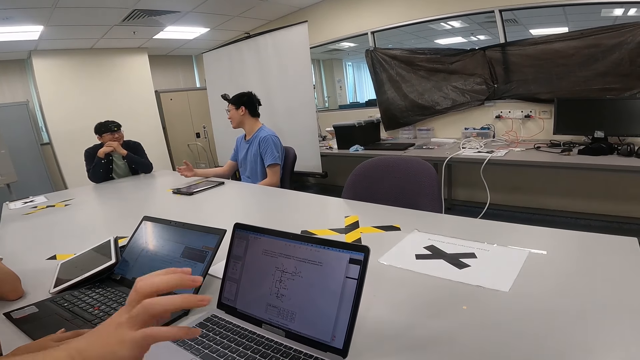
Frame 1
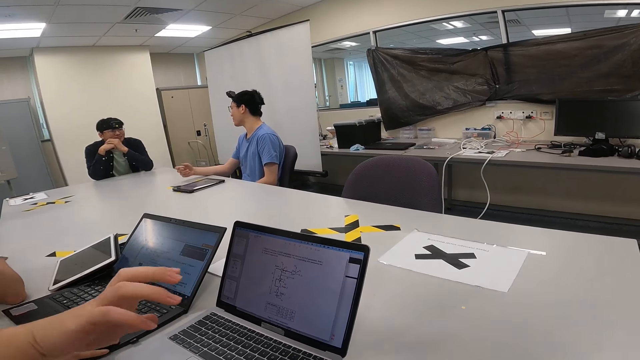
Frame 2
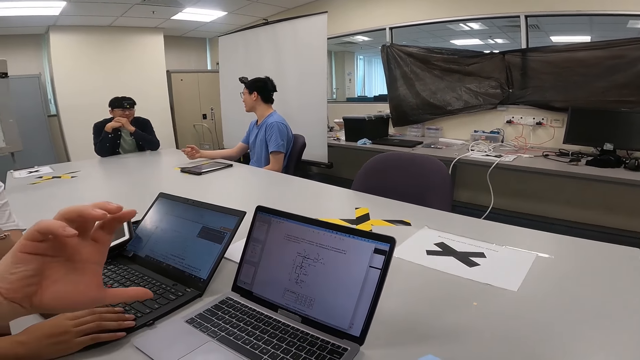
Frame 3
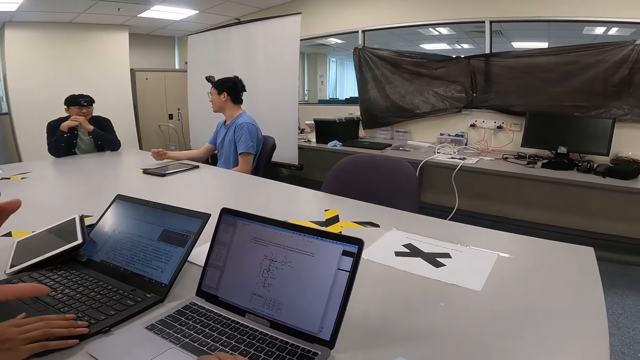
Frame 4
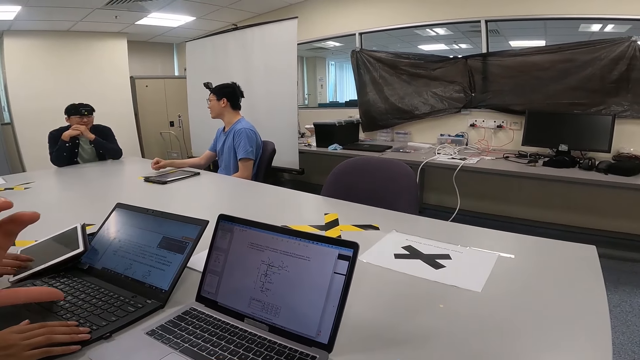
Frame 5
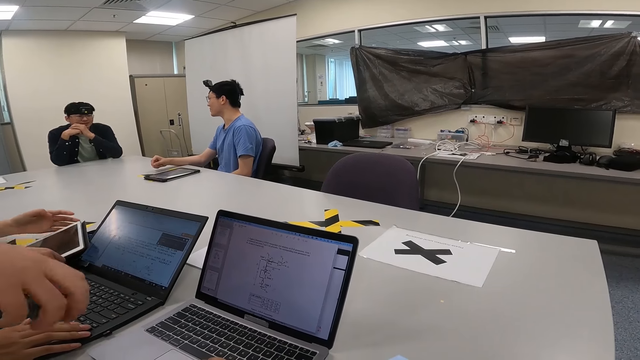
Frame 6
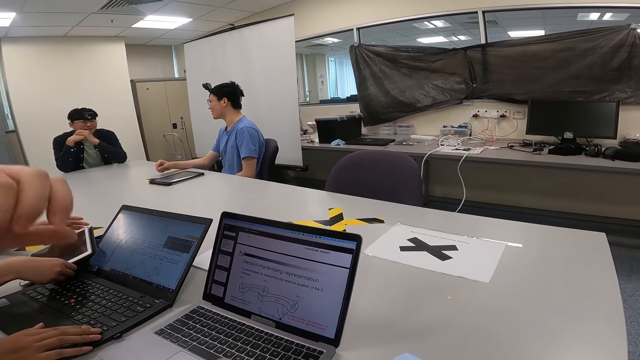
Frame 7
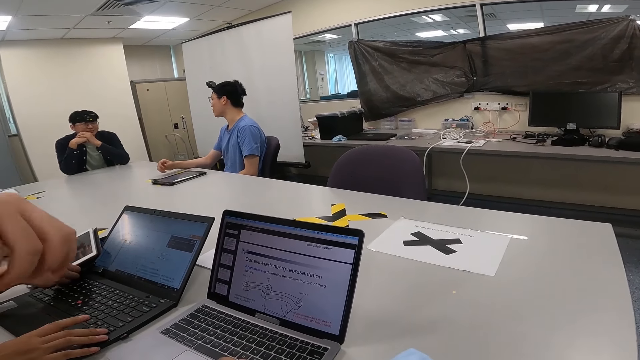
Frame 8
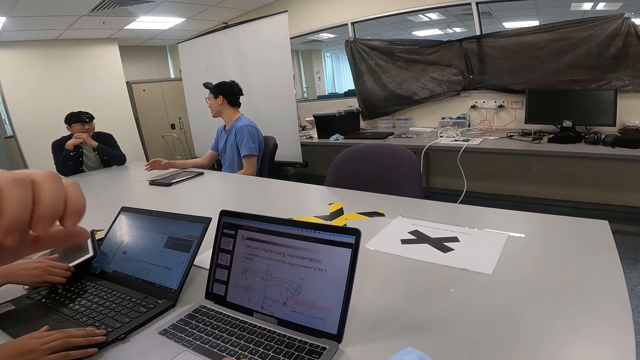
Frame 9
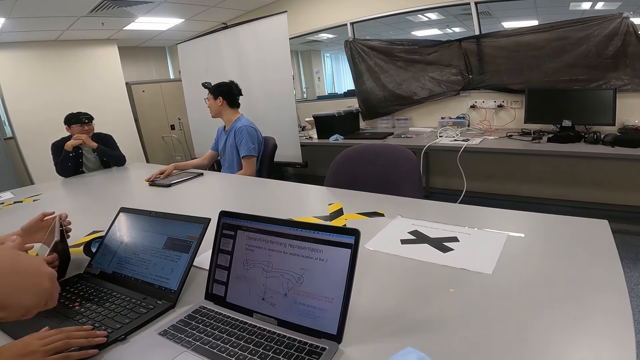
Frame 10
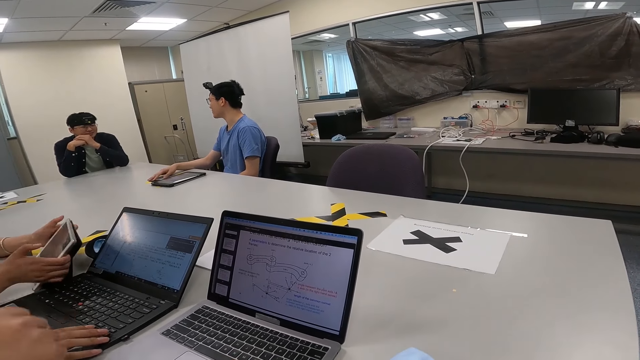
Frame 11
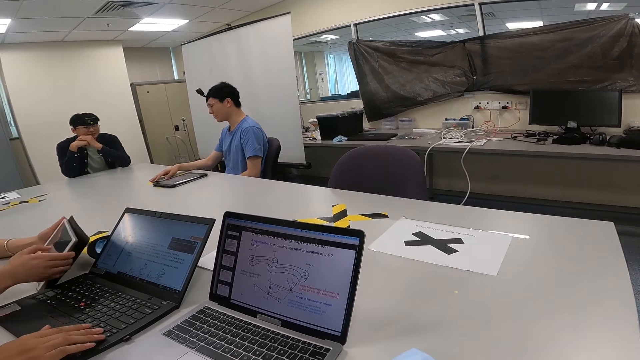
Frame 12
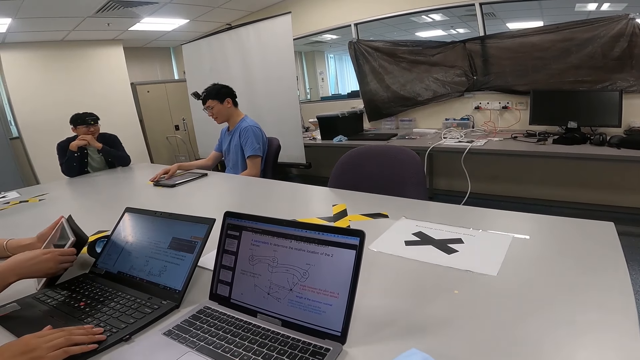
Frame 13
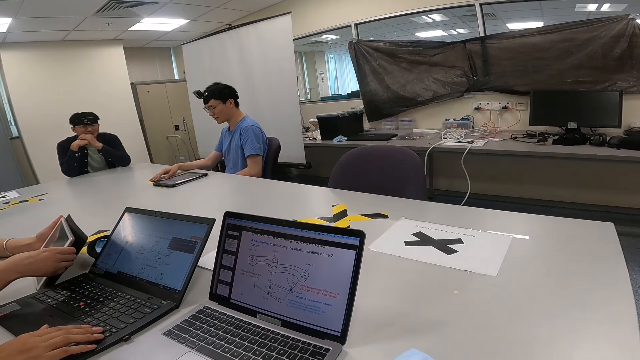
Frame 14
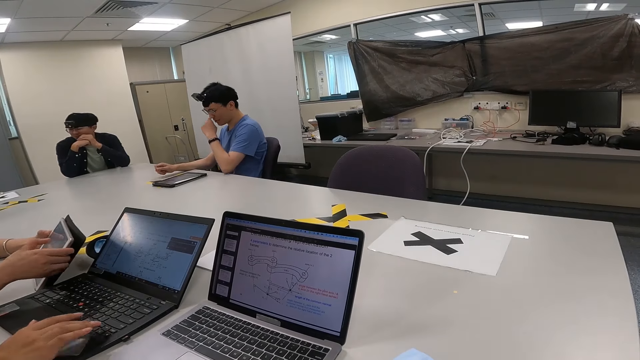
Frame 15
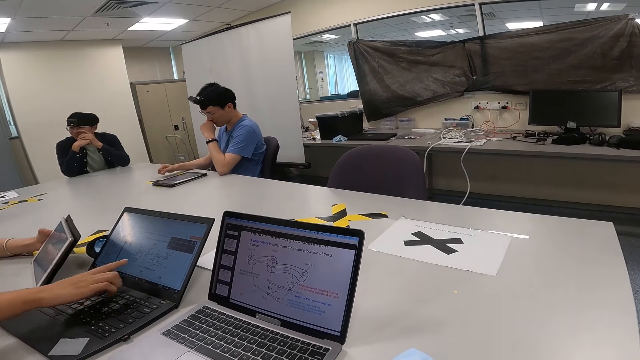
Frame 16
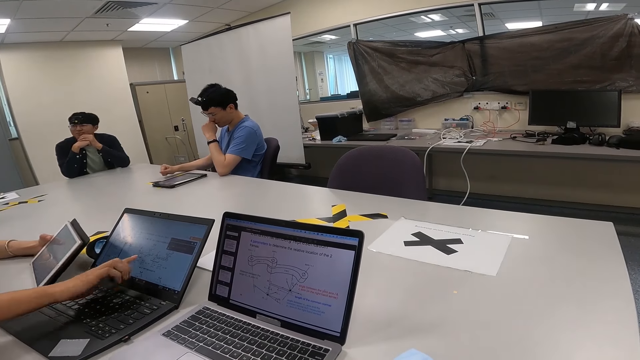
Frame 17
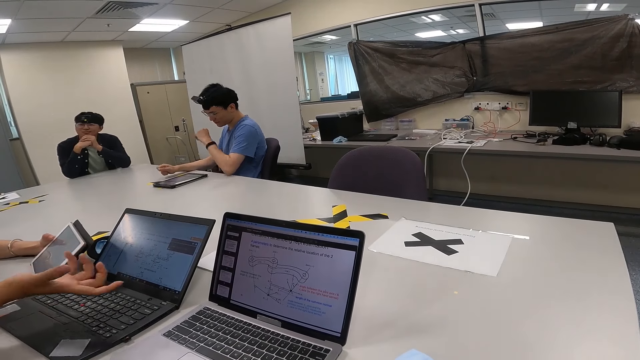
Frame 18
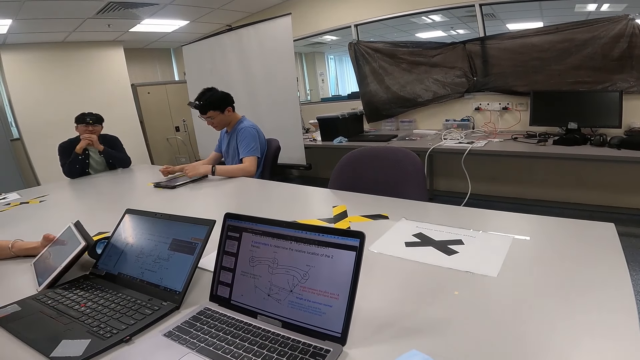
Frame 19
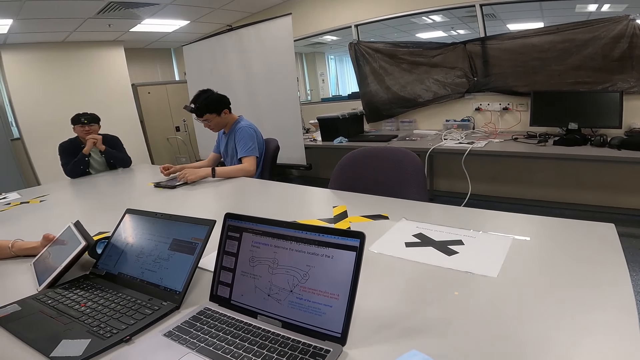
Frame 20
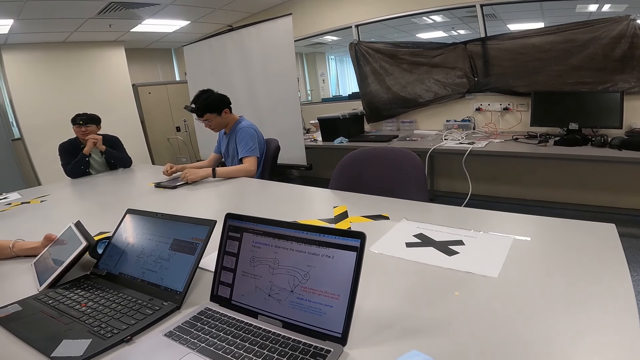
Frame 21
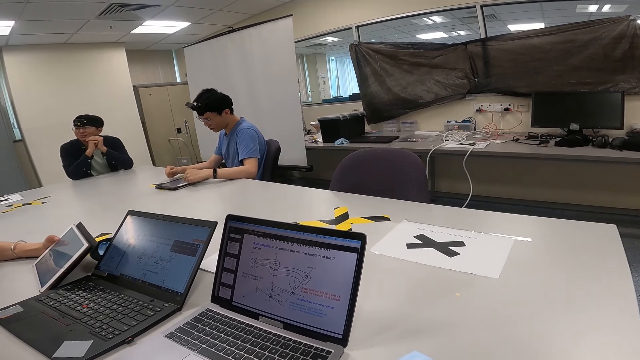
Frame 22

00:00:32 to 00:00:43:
A man moves his hands. A woman holds the tablet. The woman points at the laptop.

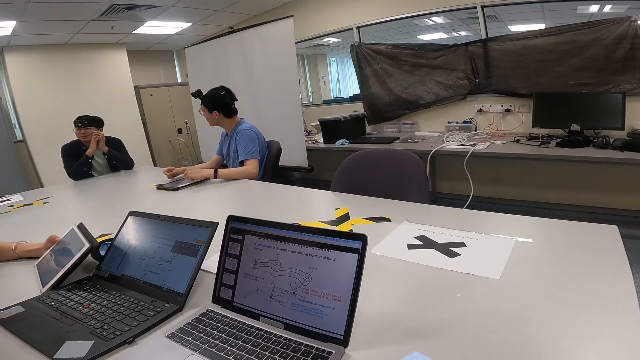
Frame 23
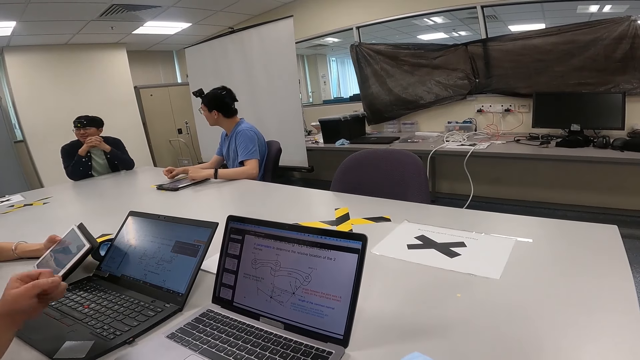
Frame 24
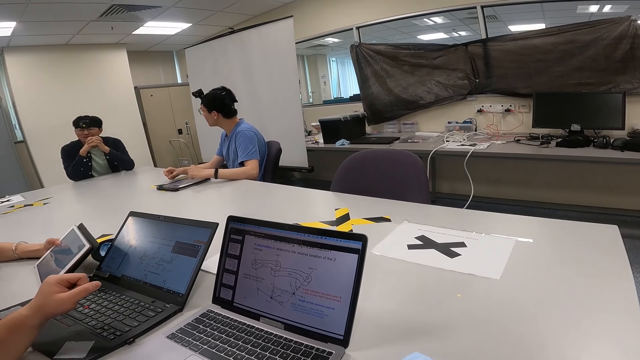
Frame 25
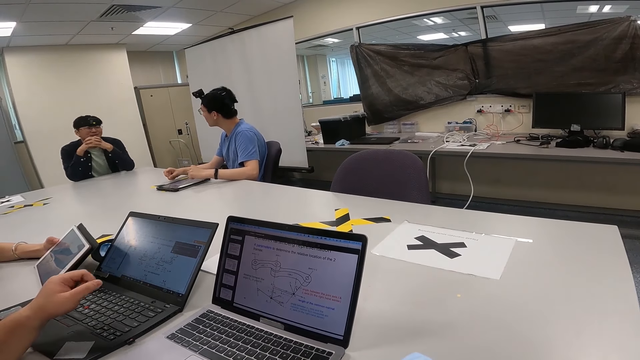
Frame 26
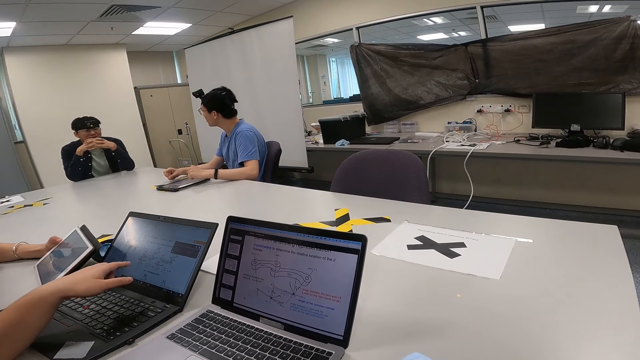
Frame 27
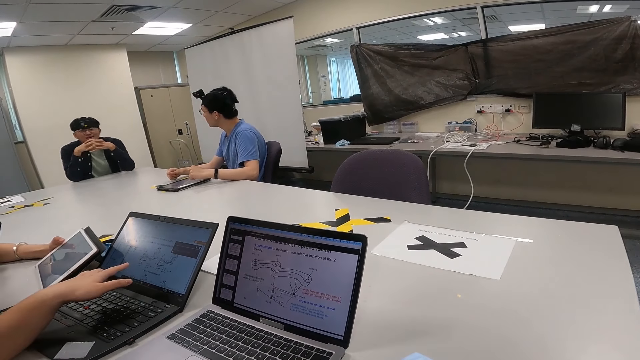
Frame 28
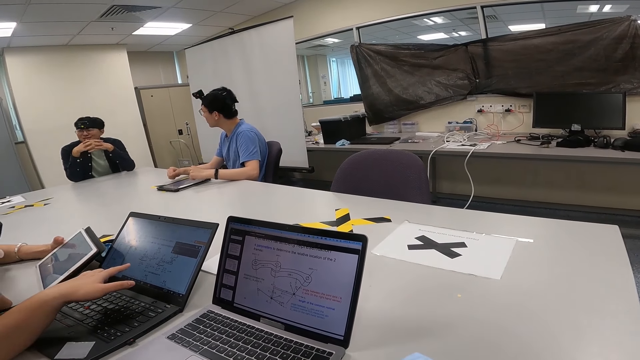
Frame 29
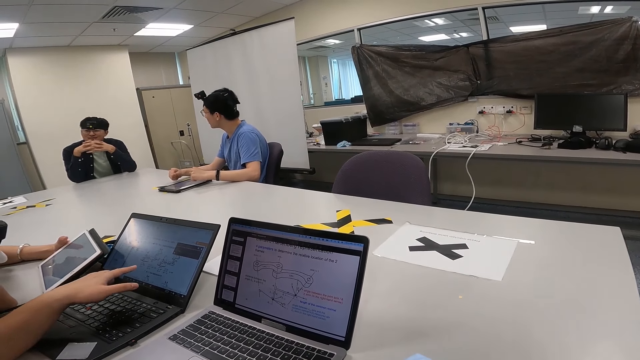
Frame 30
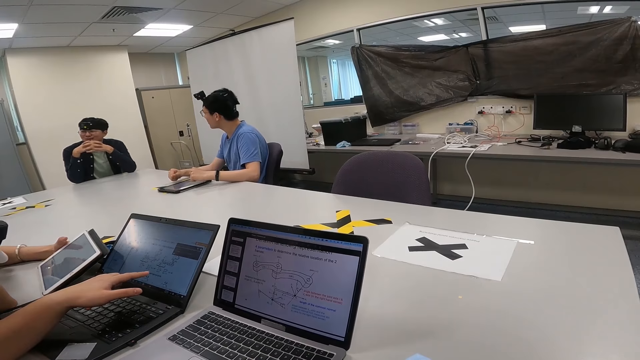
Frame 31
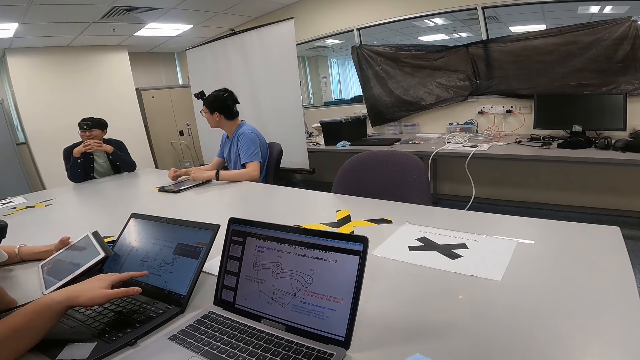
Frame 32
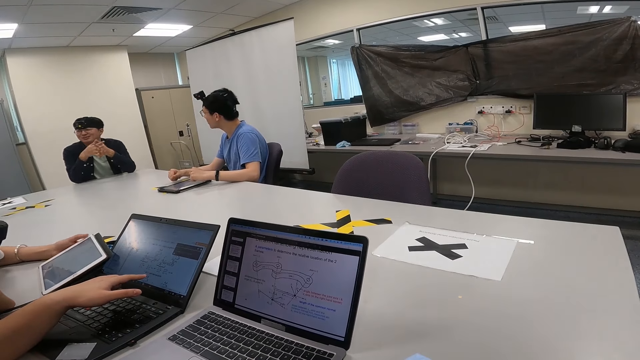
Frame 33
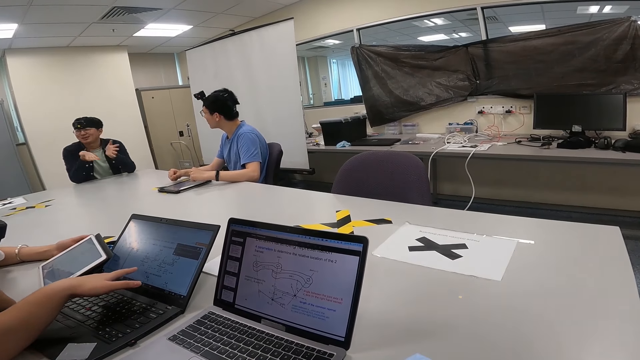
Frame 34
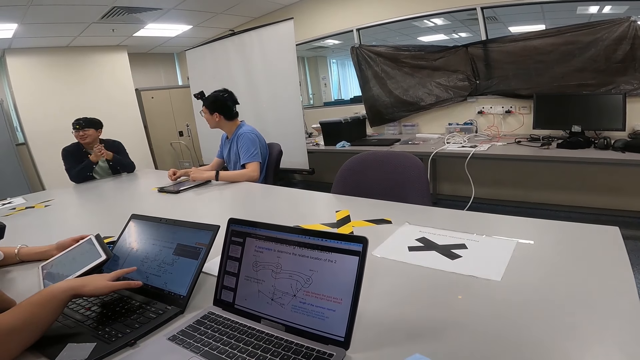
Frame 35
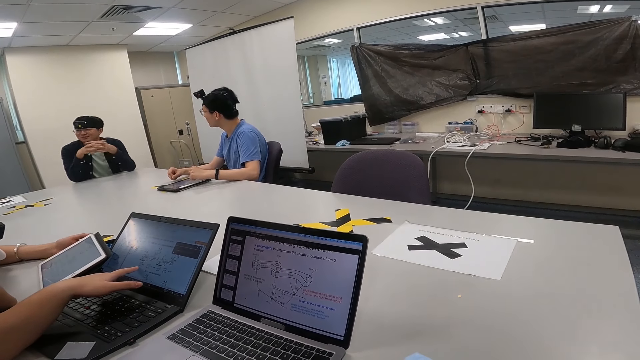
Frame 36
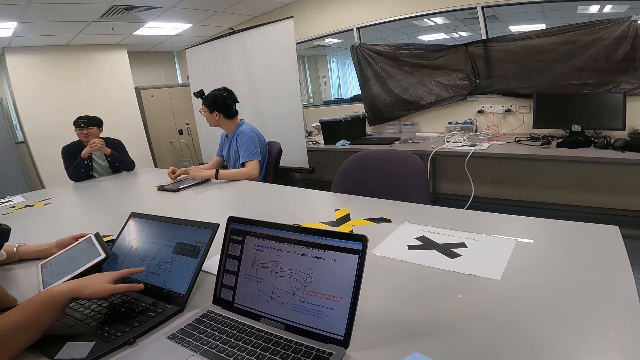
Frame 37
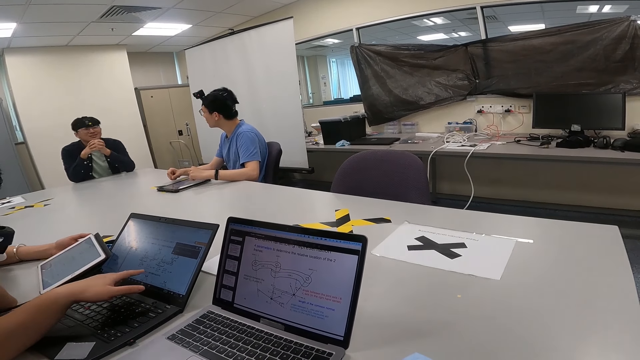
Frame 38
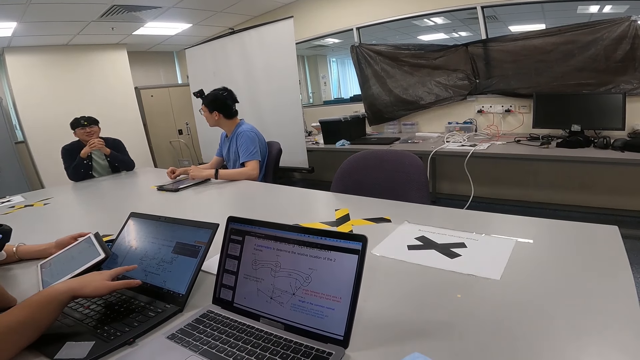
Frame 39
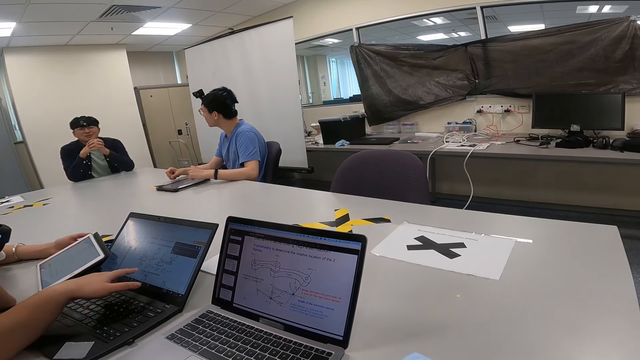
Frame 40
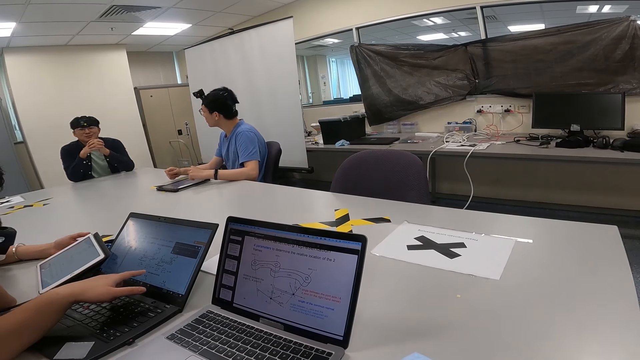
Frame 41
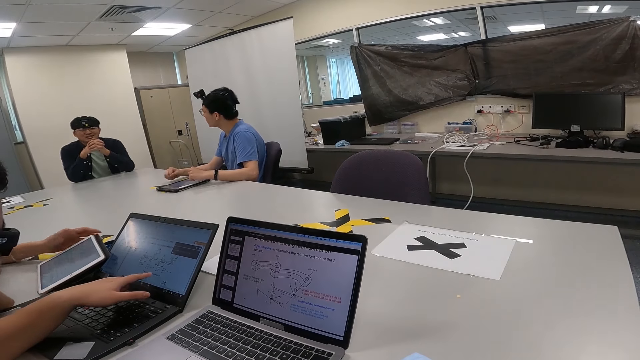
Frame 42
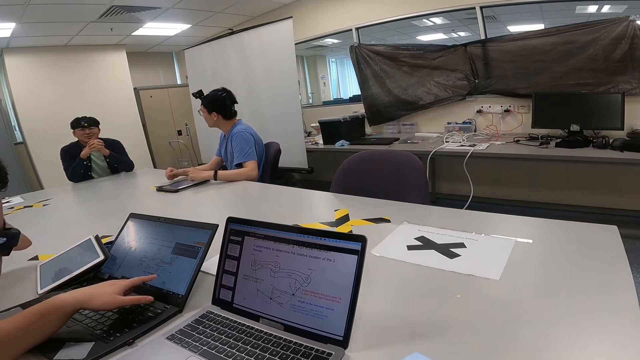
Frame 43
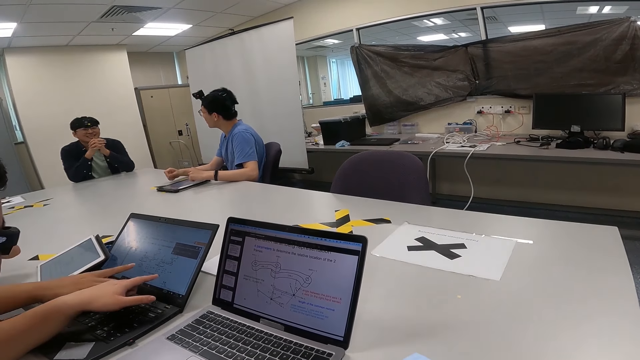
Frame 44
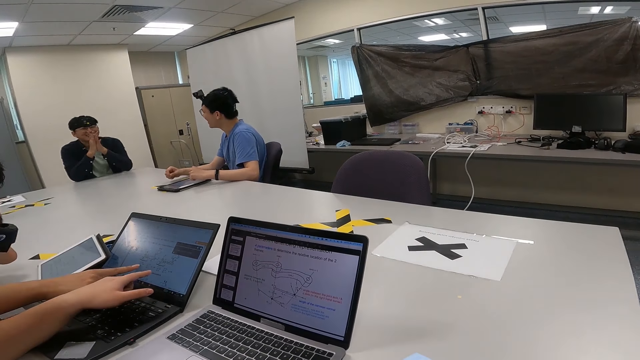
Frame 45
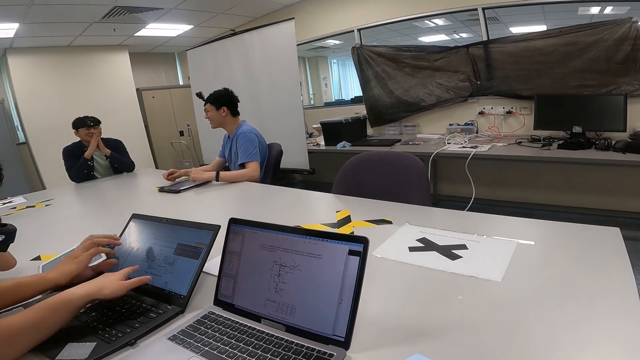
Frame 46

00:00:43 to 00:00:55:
The camera wearer moves a hand on the tablet. A man points at the laptop. The camera wearer interacts with another man. A woman points at the laptop.
